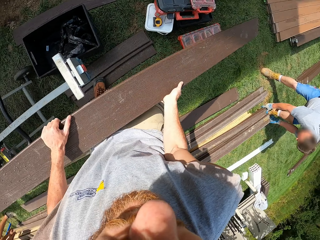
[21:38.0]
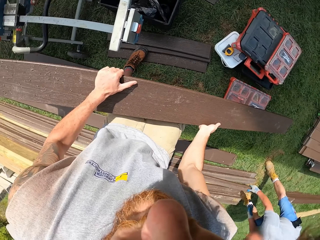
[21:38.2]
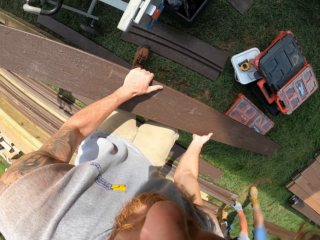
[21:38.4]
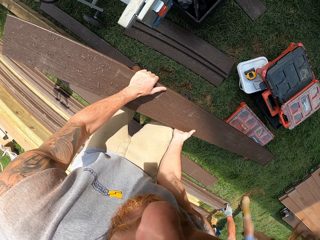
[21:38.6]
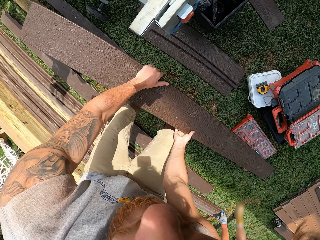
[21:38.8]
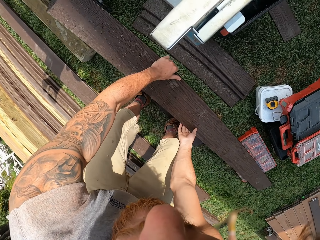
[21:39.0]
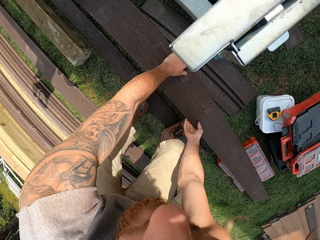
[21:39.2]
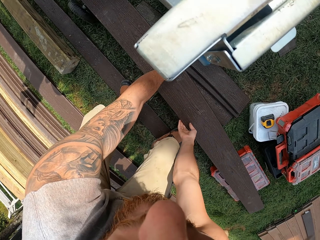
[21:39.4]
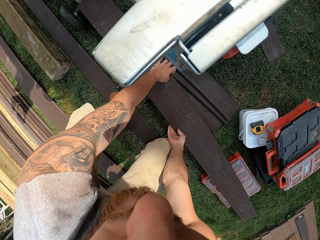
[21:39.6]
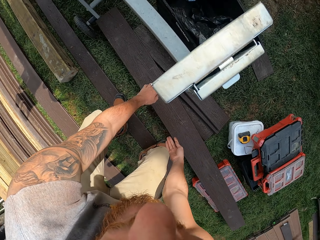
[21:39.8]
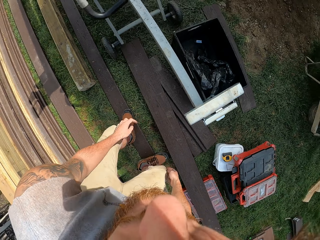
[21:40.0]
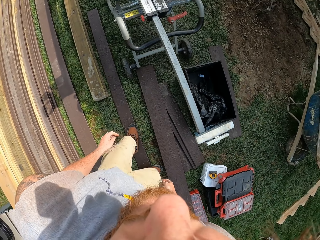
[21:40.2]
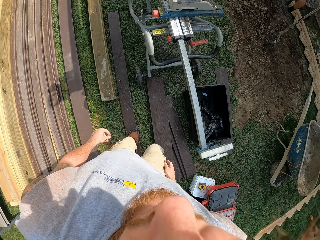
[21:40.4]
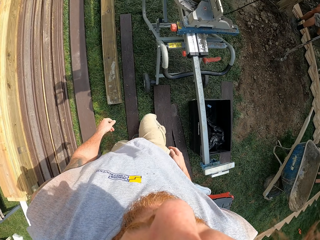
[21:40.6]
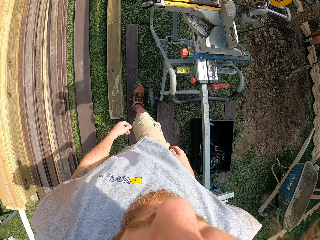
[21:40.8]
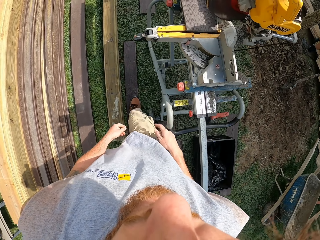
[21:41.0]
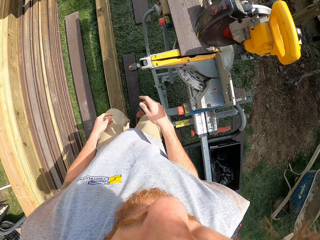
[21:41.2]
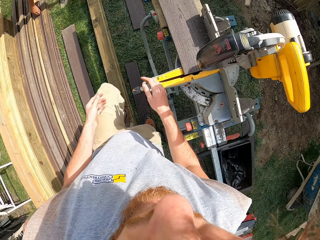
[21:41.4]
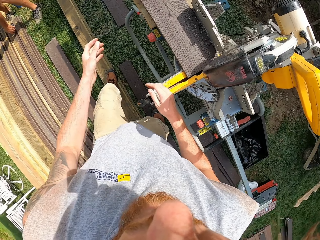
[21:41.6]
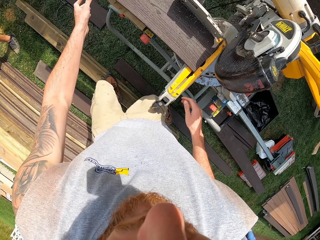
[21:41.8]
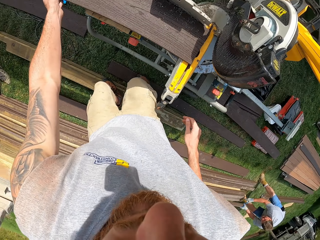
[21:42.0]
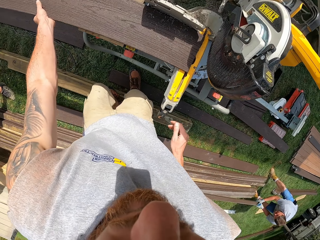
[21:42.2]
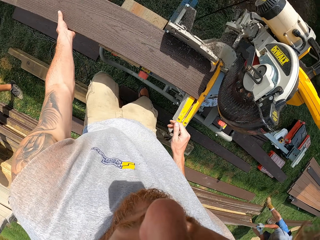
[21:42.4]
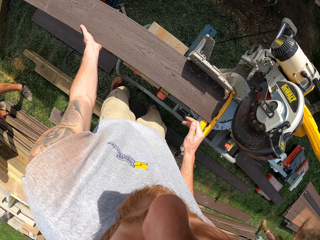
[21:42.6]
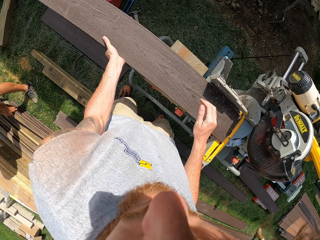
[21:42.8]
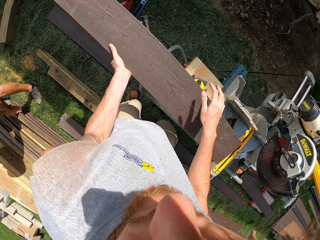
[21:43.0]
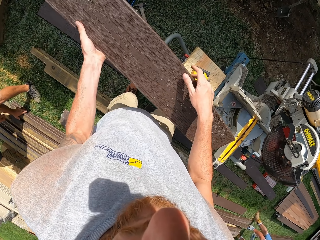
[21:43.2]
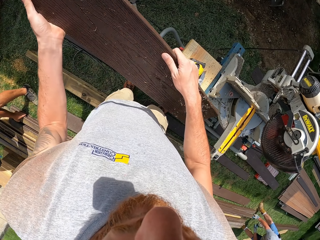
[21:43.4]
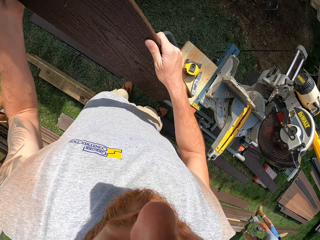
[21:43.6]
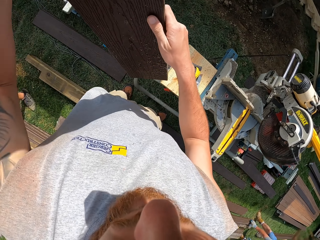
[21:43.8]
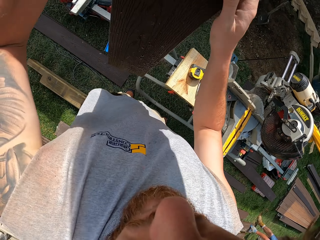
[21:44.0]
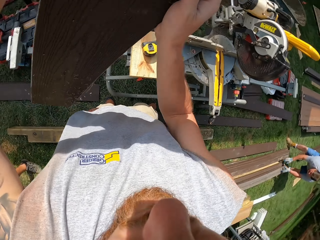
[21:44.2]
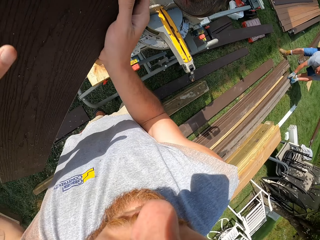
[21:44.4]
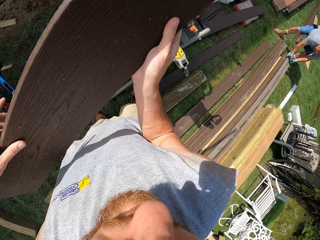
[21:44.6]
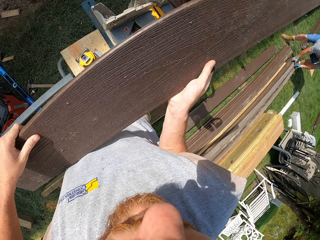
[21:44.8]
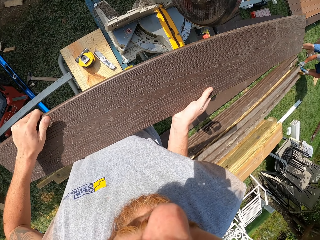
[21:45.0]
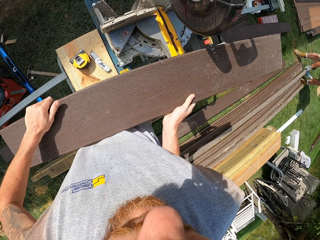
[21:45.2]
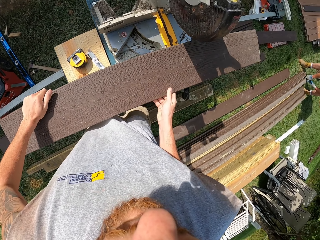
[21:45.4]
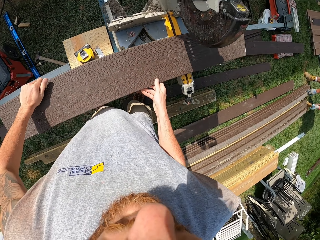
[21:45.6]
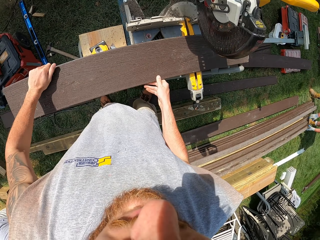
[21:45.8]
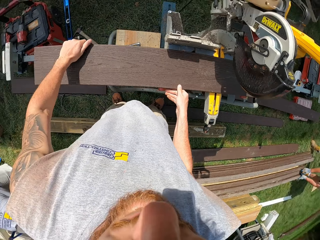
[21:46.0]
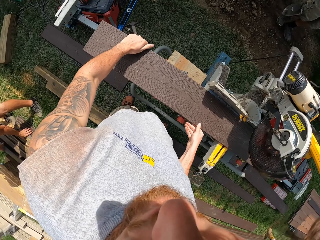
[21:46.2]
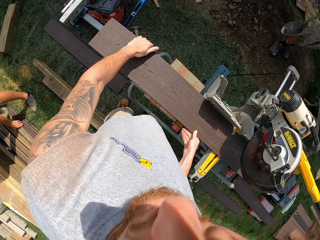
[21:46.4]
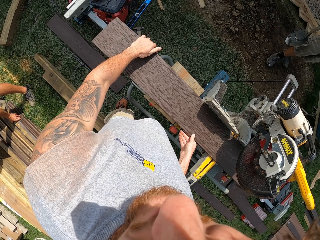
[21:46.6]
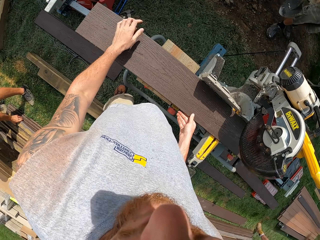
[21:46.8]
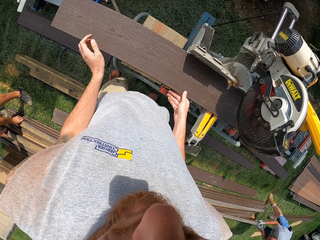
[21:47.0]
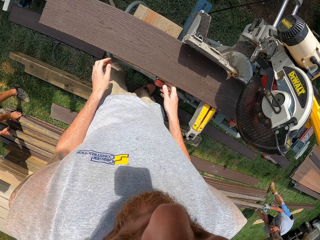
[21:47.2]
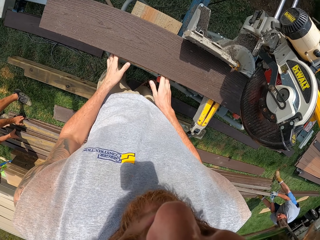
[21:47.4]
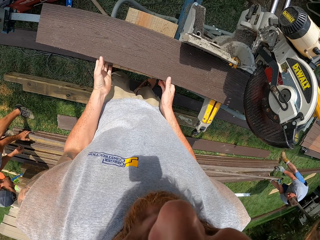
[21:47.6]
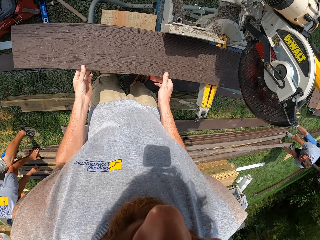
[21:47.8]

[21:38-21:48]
The camera wearer places the piece of wood on the ground floor. They walk around an open field. They pick the piece of wood frame from the circular saw table. They exchange the wood frame. They place the wood frame on the circular saw table.

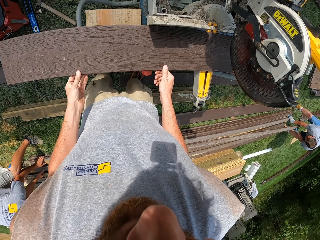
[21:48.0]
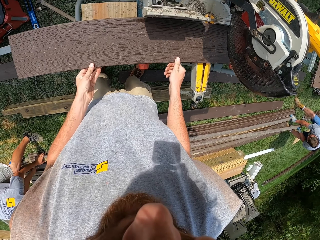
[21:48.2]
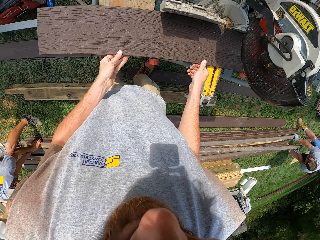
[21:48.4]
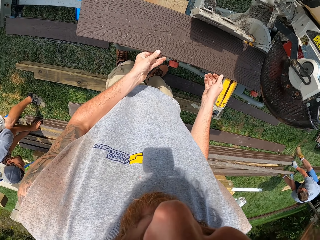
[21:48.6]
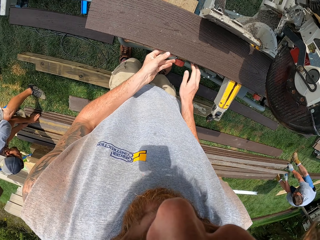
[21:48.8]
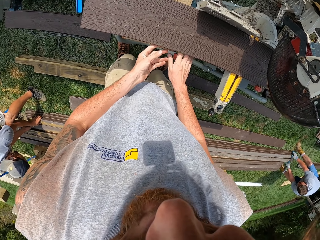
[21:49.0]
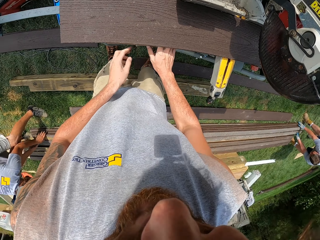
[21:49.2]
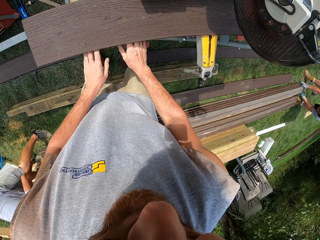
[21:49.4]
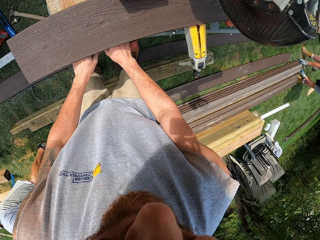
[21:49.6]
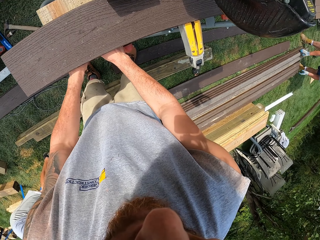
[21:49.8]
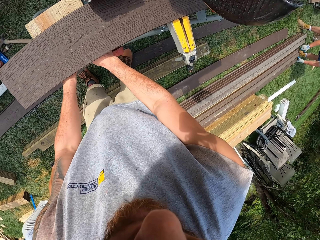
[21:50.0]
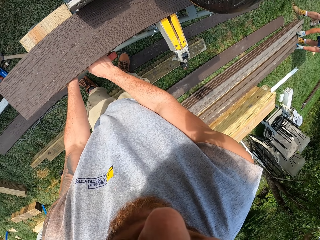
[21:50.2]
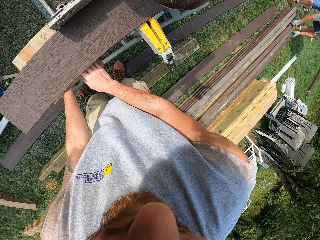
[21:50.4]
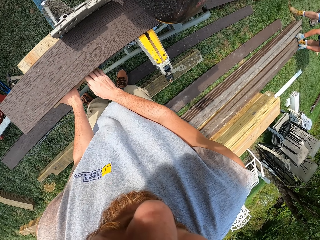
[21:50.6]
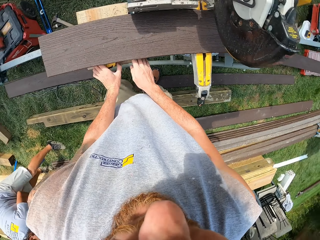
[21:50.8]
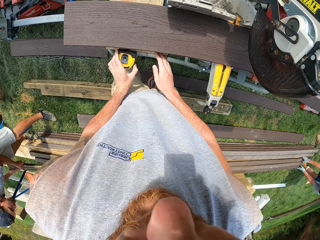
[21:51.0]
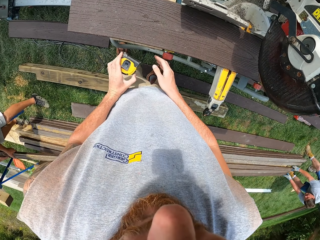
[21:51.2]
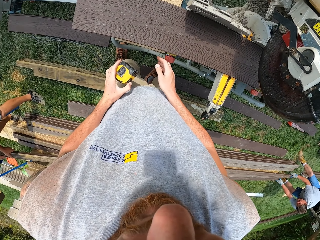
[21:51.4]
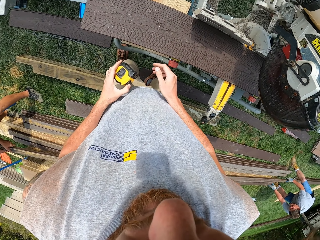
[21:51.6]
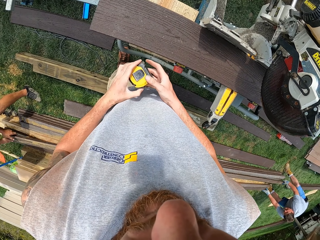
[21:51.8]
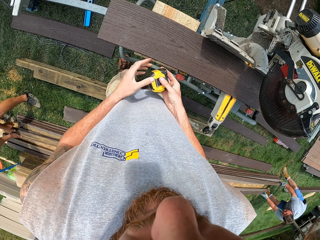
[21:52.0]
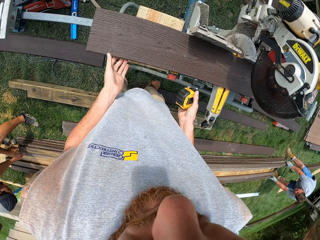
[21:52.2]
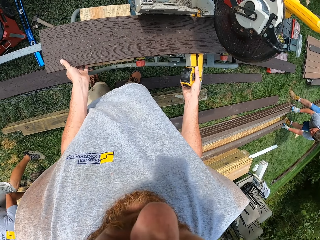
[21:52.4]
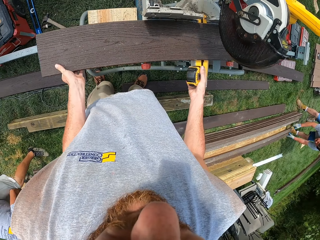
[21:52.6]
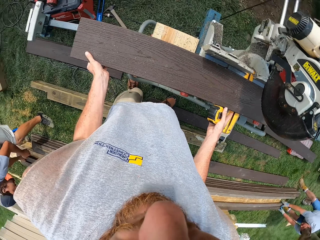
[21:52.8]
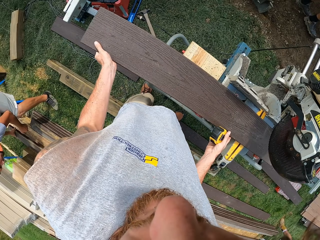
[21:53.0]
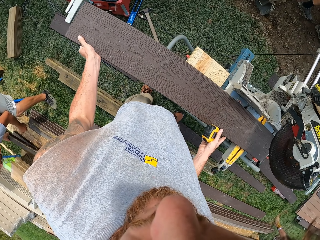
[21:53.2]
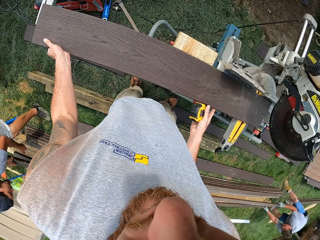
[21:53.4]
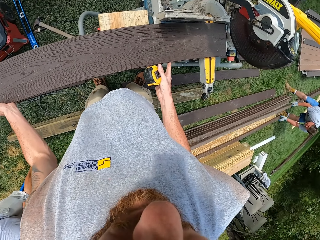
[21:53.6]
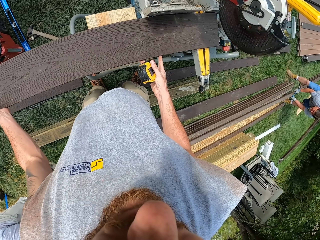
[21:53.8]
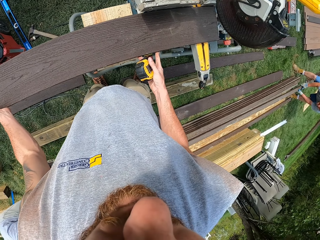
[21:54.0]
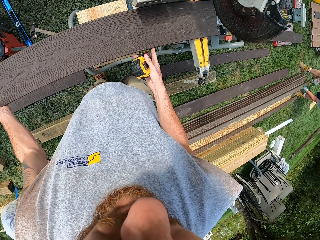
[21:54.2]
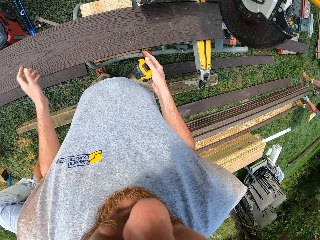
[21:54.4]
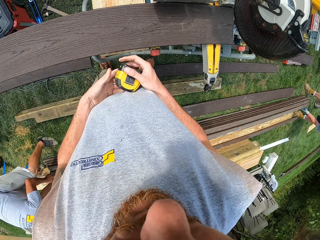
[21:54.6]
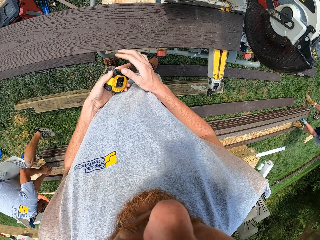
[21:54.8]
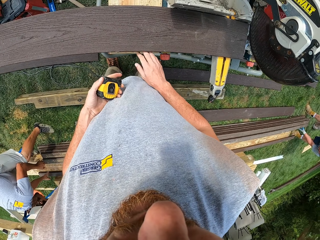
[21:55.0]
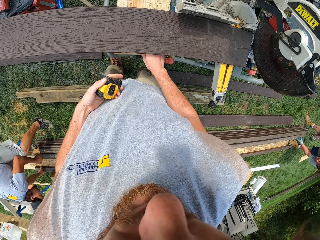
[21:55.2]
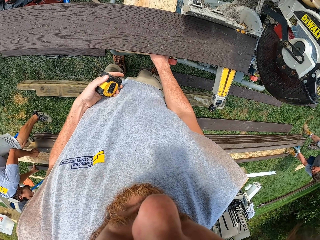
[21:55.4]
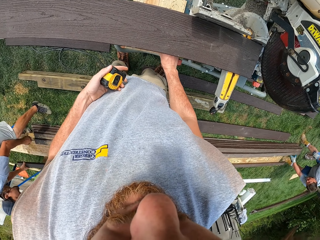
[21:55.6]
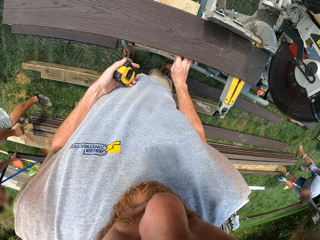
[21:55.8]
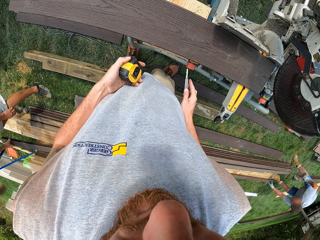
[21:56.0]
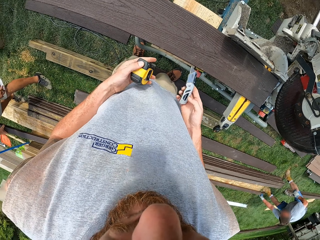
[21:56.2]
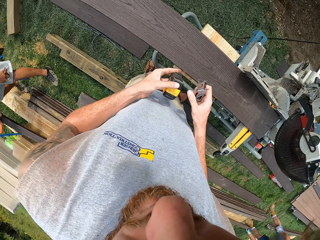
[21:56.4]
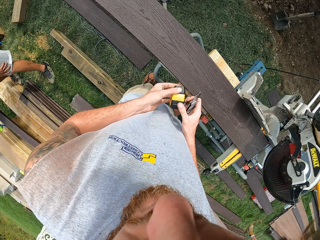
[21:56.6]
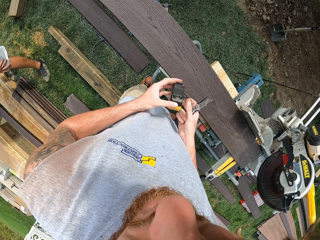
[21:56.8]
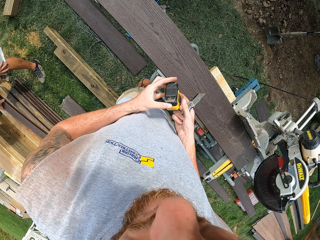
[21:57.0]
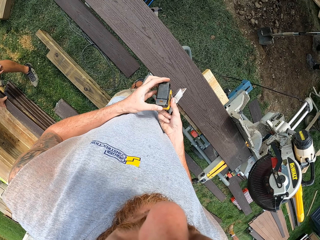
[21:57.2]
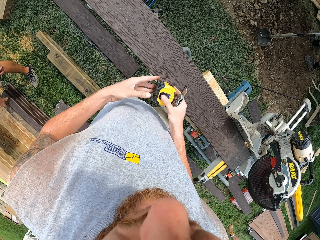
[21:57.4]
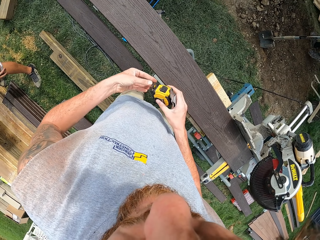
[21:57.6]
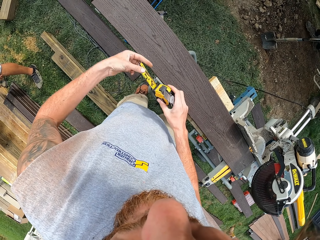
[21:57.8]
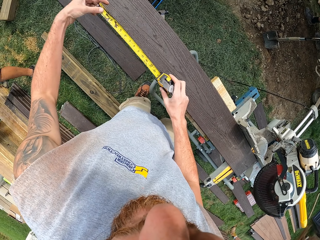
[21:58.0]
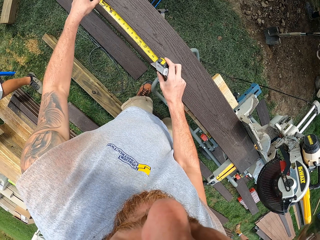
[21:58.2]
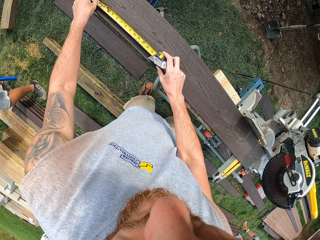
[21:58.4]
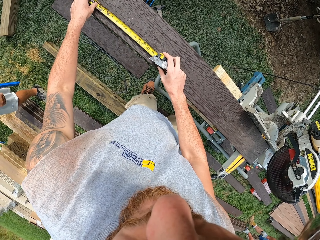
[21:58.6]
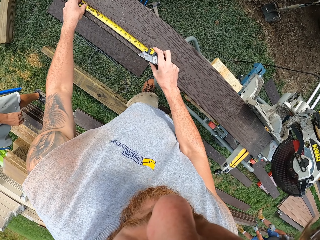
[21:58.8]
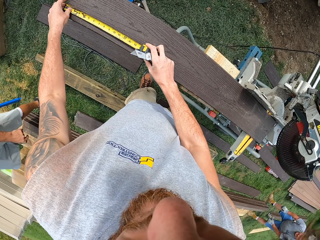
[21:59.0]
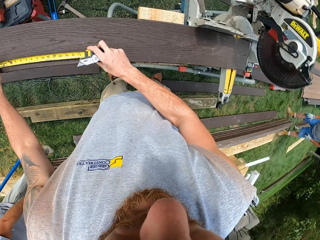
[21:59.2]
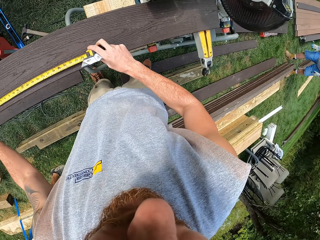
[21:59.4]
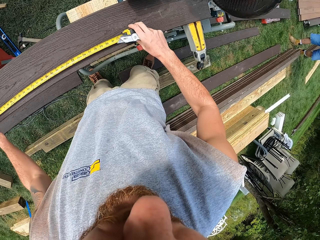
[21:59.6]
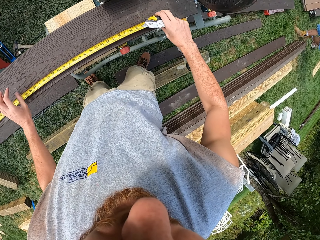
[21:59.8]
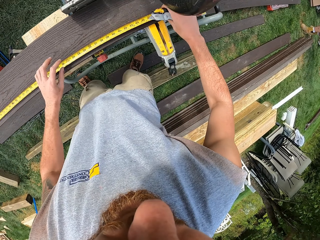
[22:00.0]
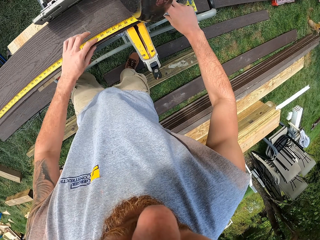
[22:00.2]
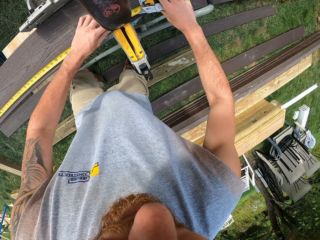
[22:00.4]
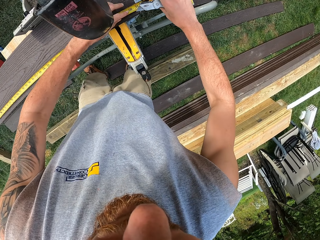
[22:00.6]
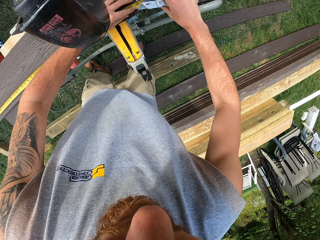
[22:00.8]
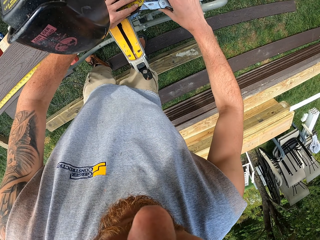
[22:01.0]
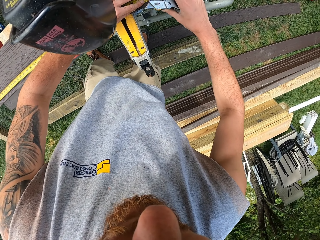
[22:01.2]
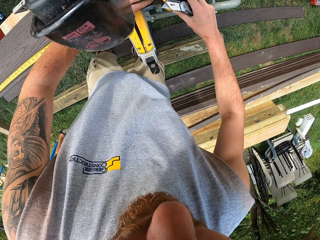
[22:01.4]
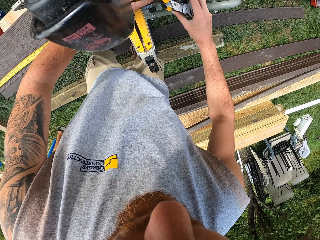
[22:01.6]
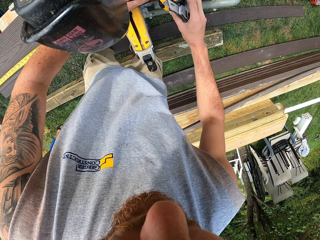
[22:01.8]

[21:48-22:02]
The camera wearer adjusts the piece of wood frame on the circular table. They pick the tape measure from the circular saw table with the left hand. They reach for the tape measure. They adjust the piece of wood frame on the circular table. They pick the wood cutter blade on the circular saw table with the right hand. They unfold the tape blade from the tape measure with the left hand. They measure the piece of wood.
